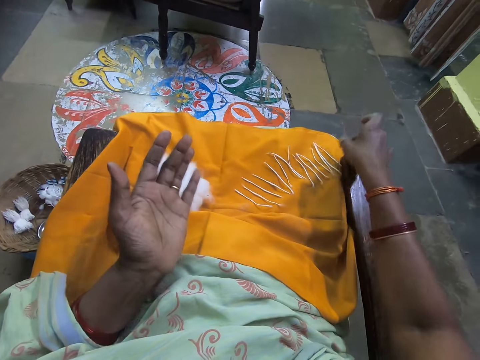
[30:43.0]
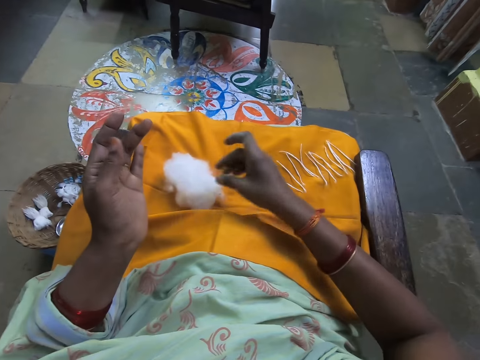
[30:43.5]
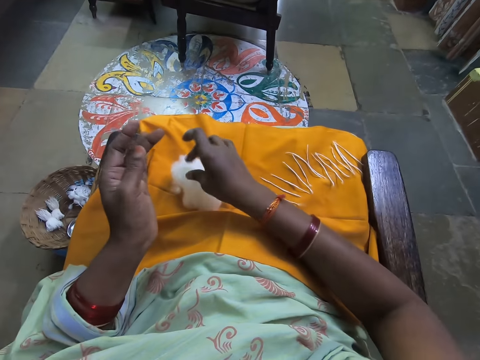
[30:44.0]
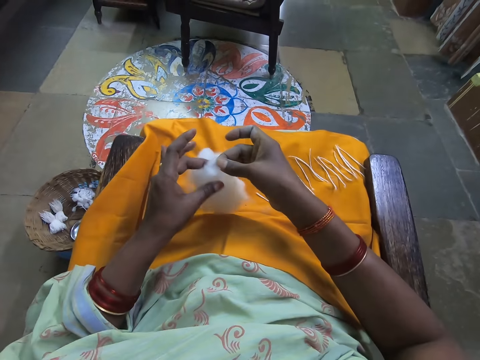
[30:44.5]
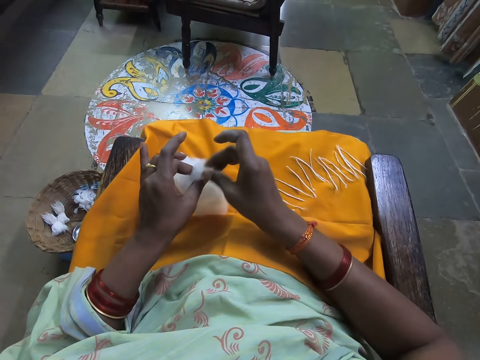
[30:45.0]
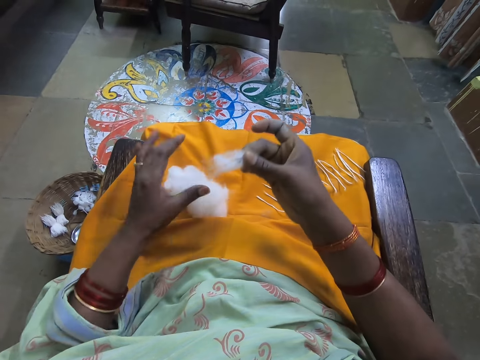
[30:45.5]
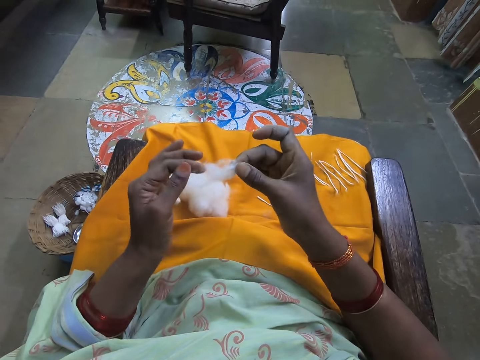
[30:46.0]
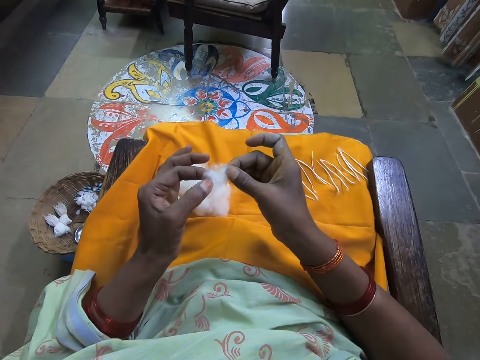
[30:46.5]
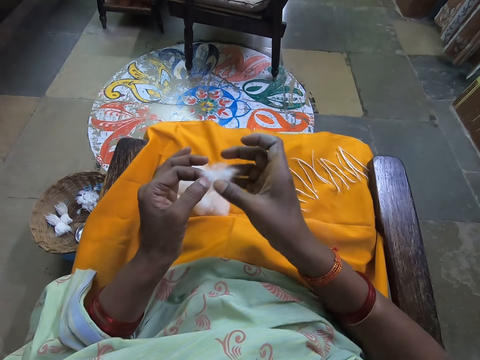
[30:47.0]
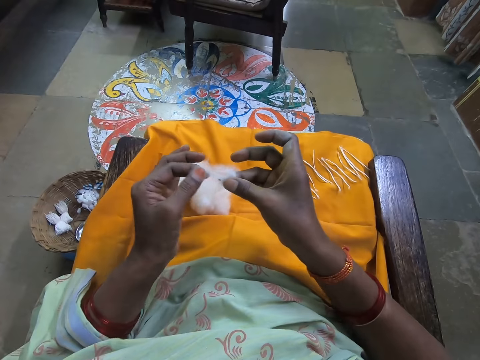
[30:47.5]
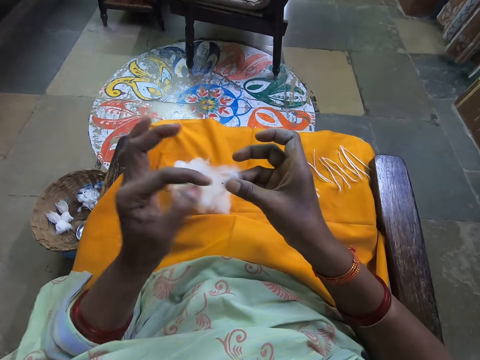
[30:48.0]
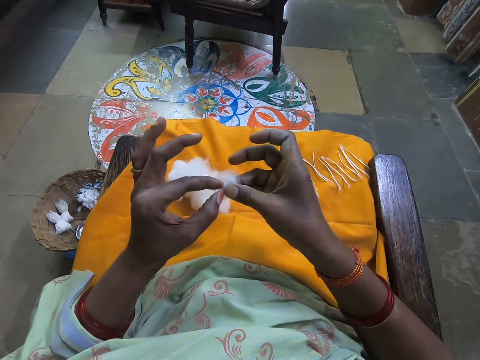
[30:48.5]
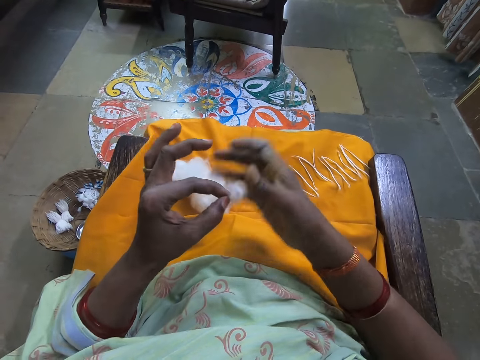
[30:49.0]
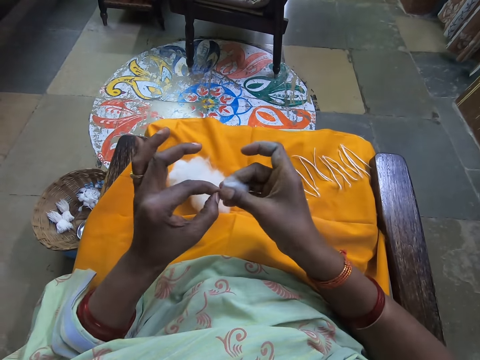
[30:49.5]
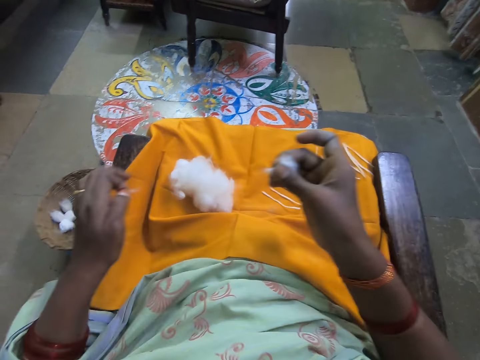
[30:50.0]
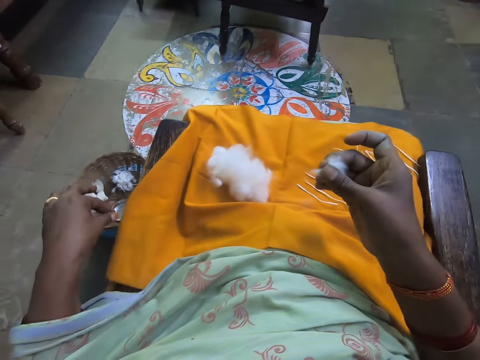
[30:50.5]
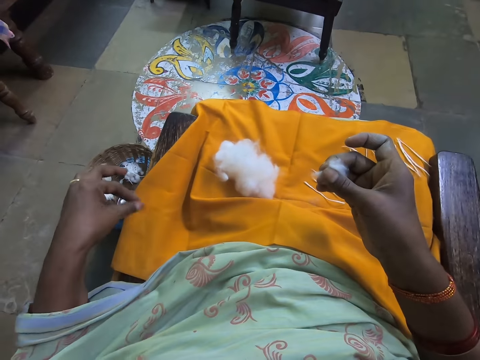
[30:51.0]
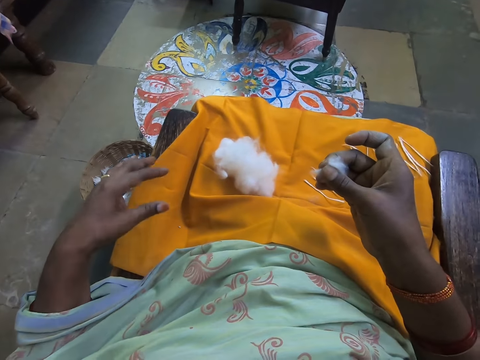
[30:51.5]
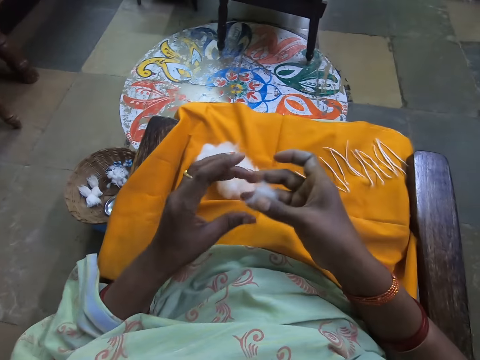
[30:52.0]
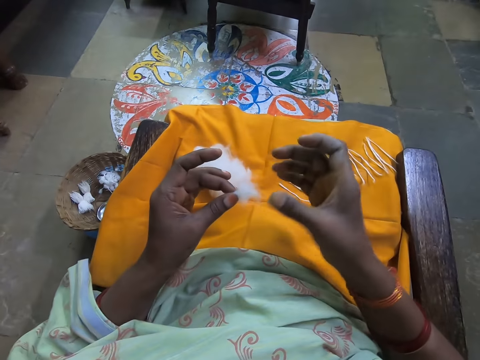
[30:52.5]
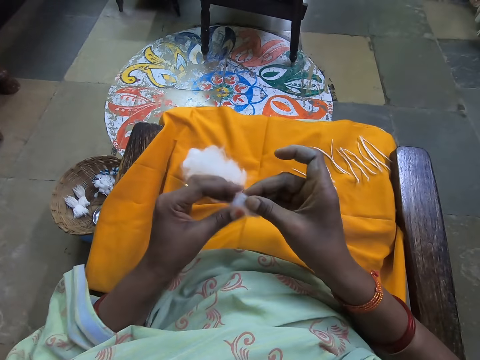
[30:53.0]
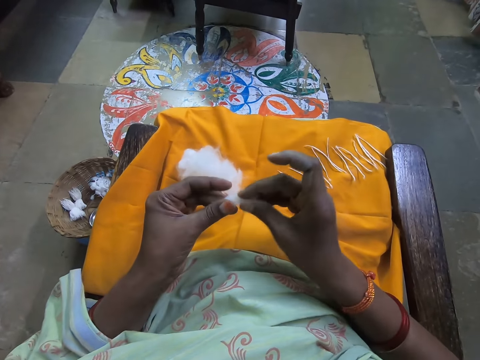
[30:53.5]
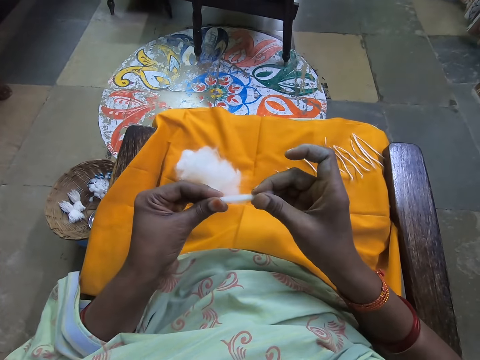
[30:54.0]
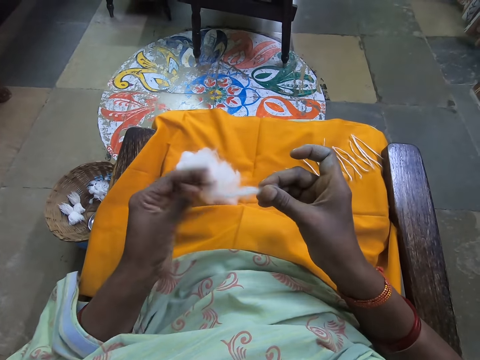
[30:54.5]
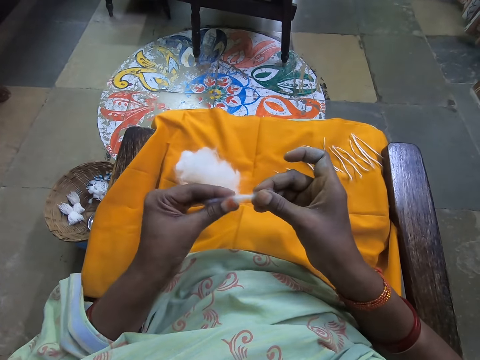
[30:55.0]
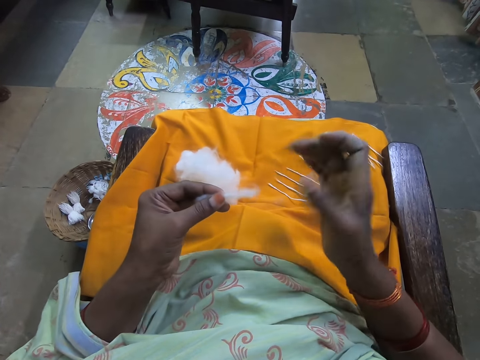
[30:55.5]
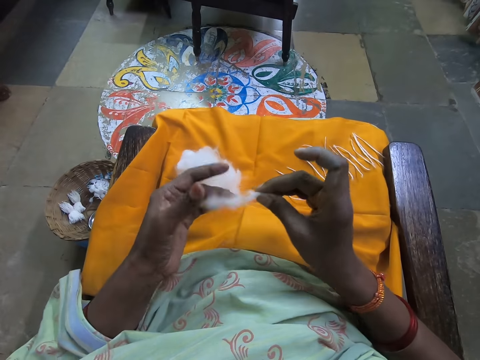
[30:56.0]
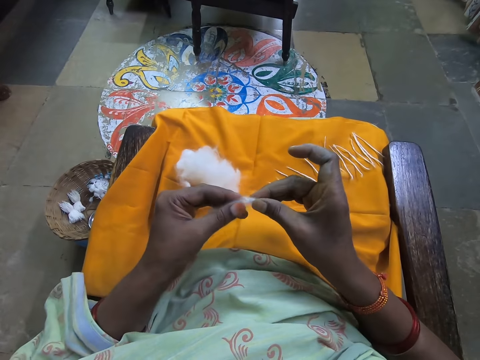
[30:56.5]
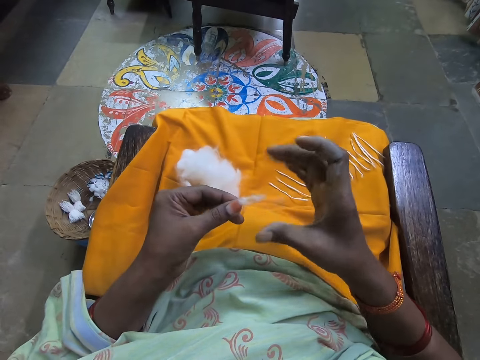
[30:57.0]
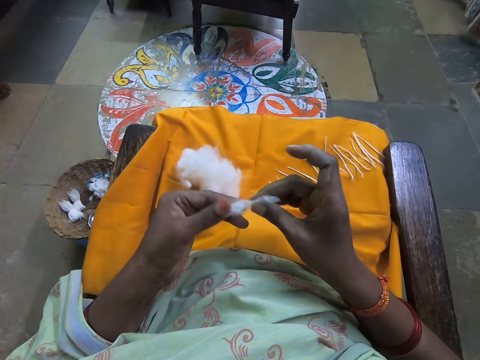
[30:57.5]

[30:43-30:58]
The camera wearer picks up cotton. She cuts cotton wool from a bundle of cotton wool on the yellow cloth on her lap. She removes dirt from the cotton wool in her hands. She stretches the cotton wool in her hands.

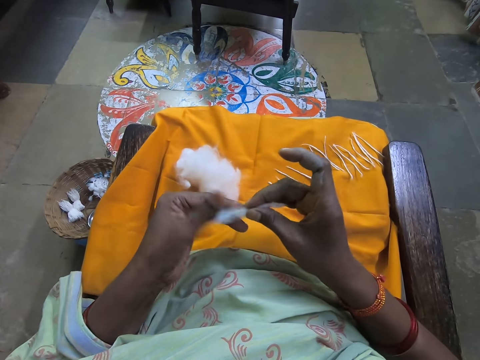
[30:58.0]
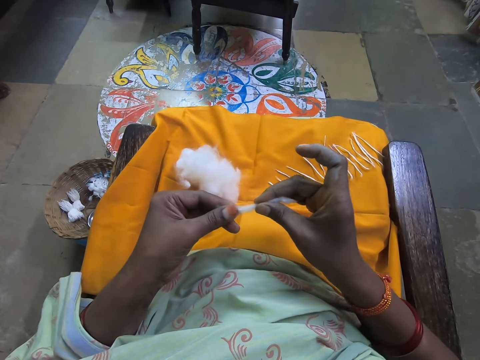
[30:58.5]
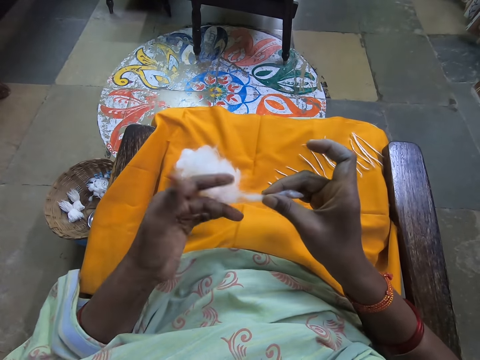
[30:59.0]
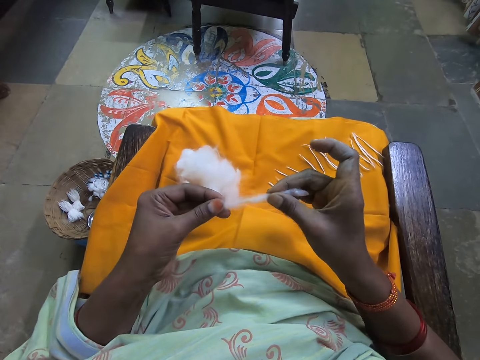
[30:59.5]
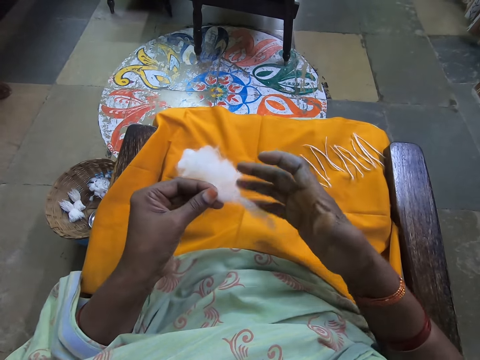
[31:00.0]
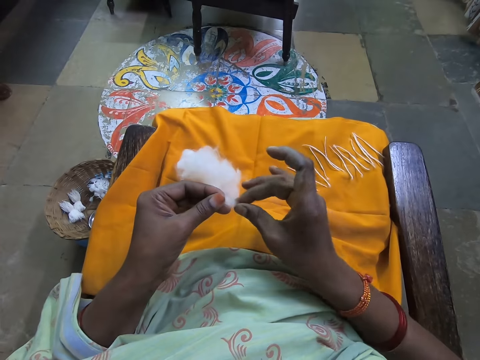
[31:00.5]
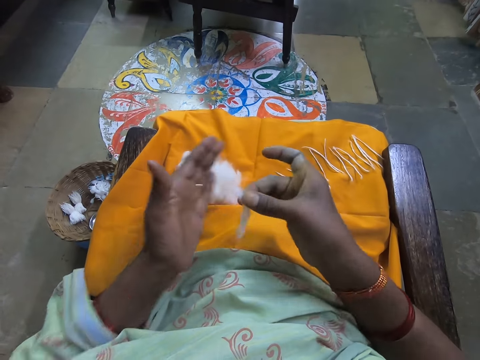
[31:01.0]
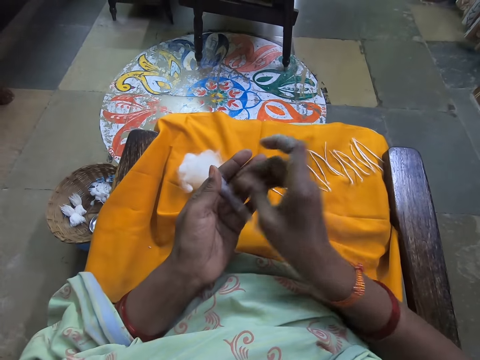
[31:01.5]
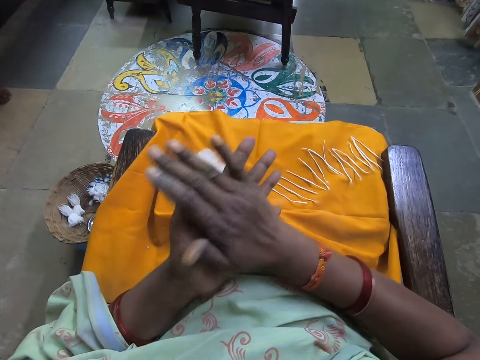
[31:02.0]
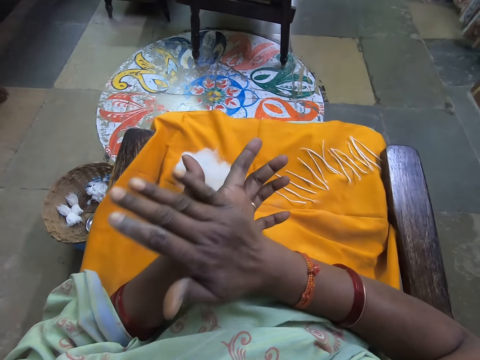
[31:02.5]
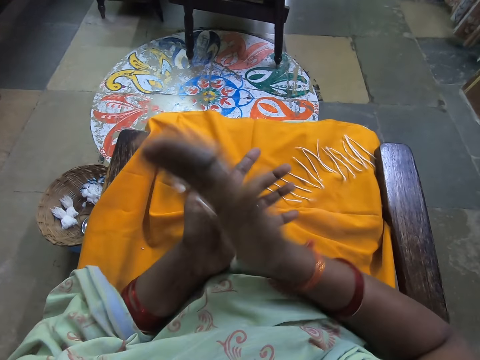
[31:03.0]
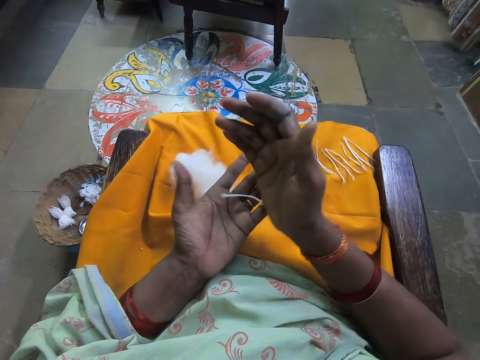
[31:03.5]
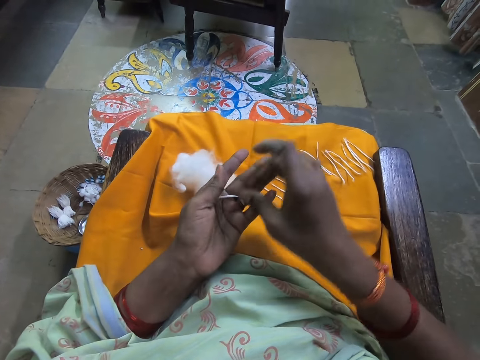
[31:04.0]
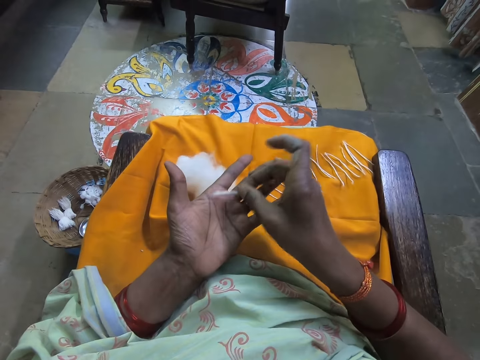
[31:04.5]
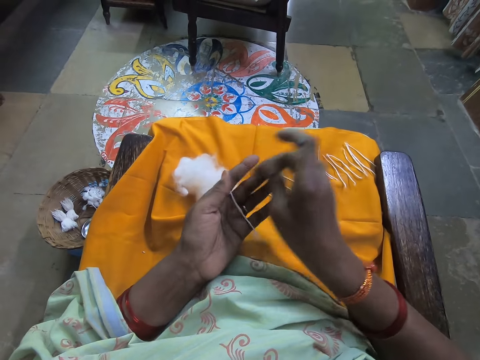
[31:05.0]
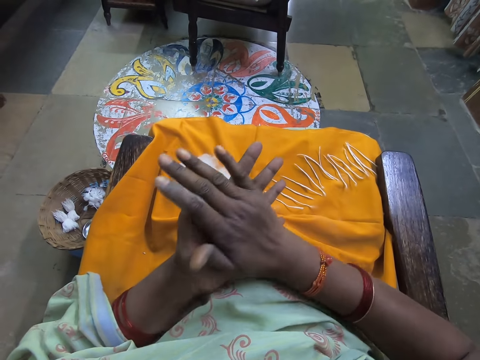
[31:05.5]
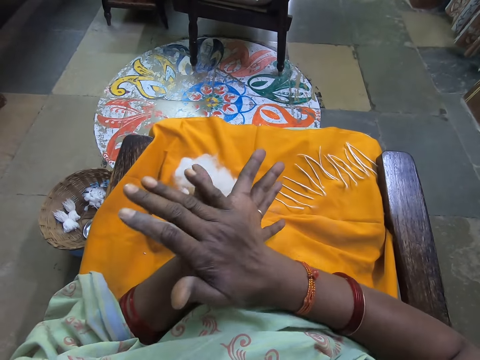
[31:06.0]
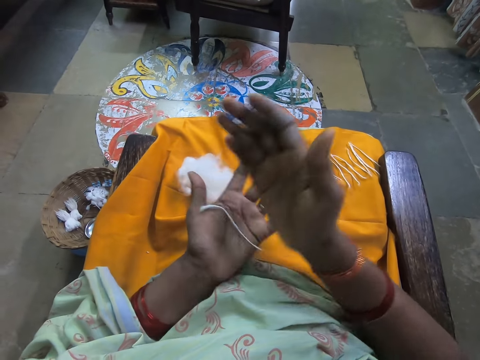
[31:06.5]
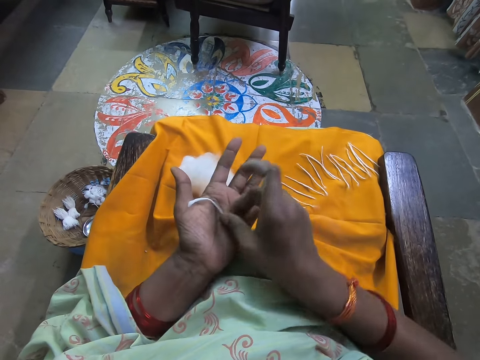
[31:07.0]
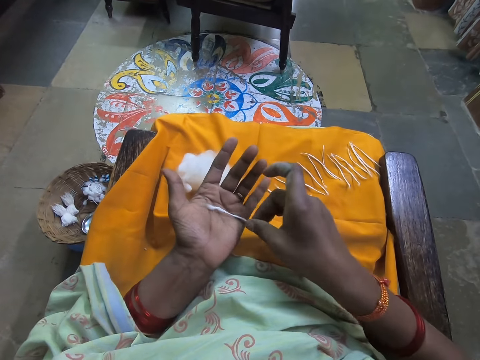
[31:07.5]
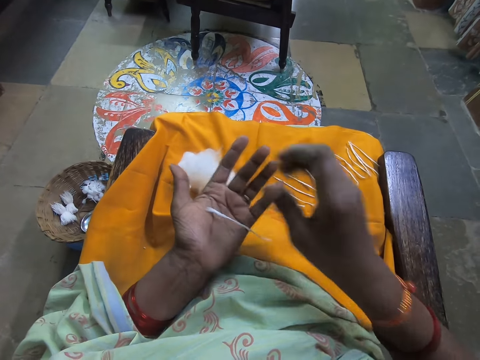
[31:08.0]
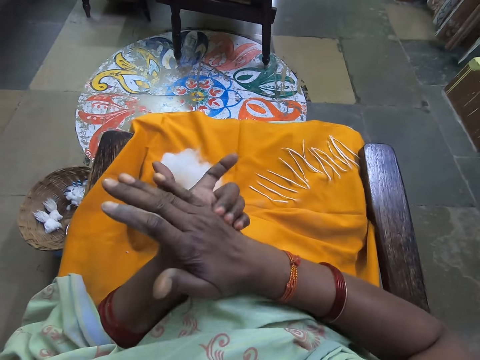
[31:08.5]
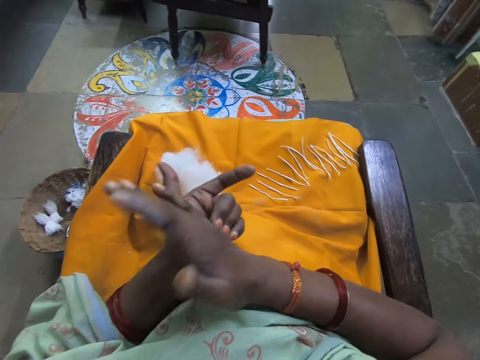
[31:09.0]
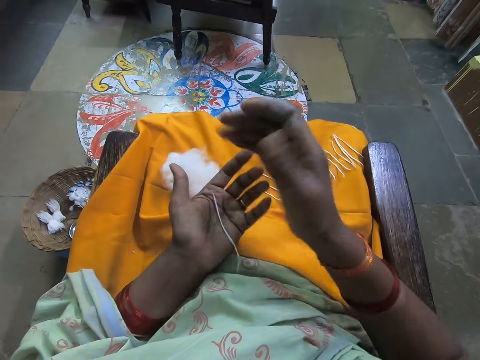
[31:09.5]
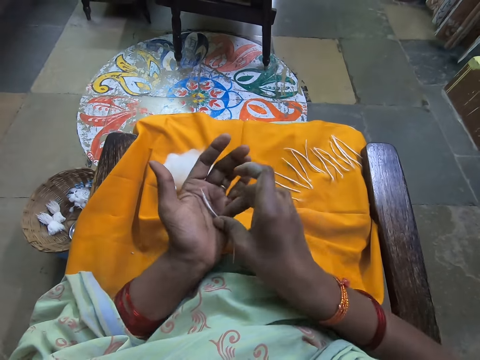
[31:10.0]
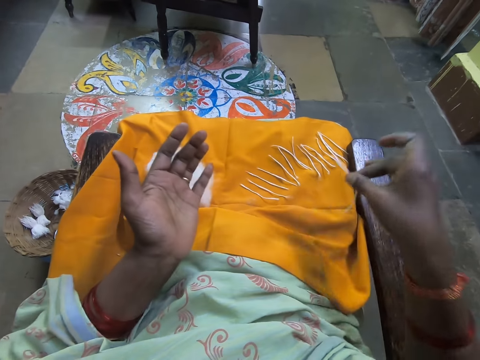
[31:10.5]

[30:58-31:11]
The camera wearer rolls cotton in her hands. She folds the cotton wool in her hands.
